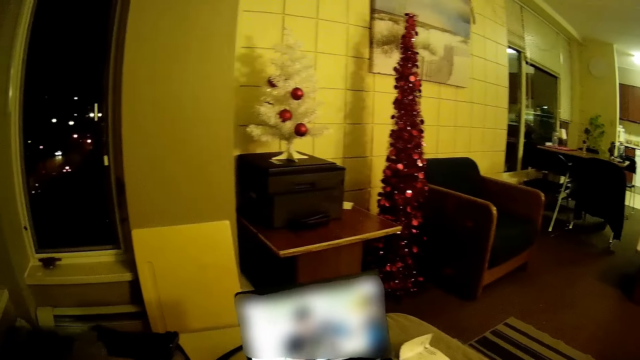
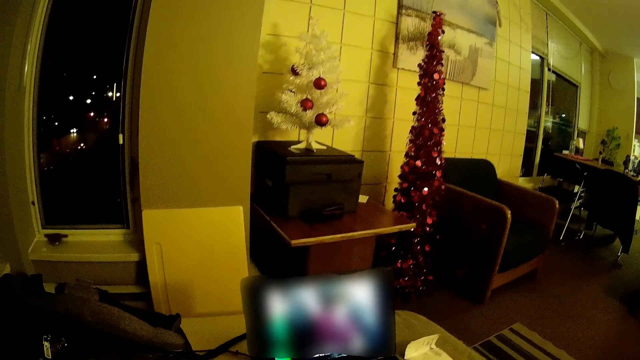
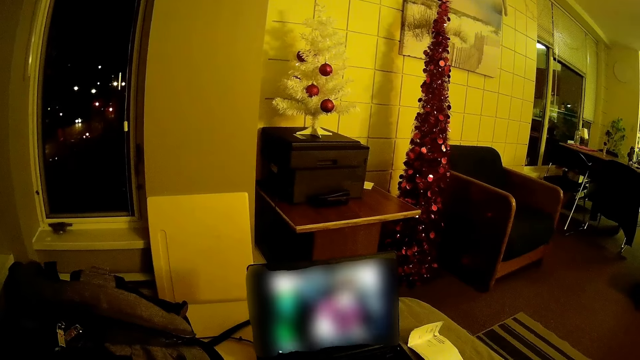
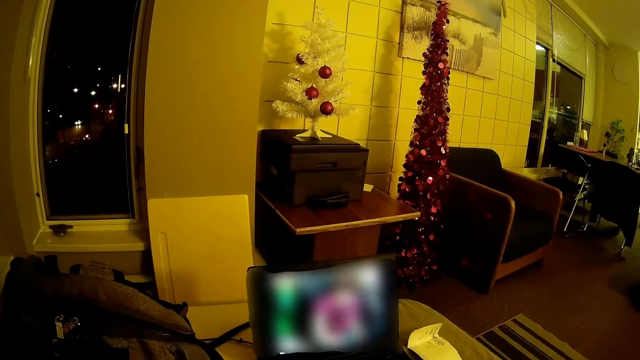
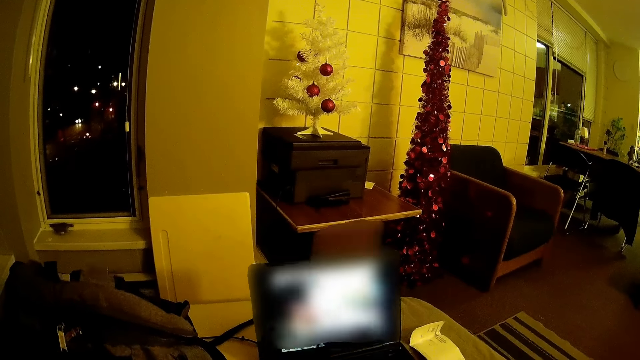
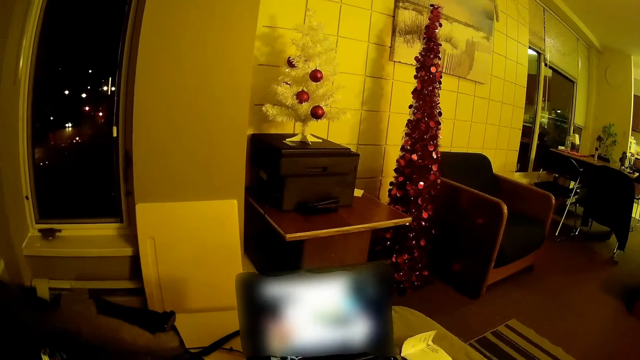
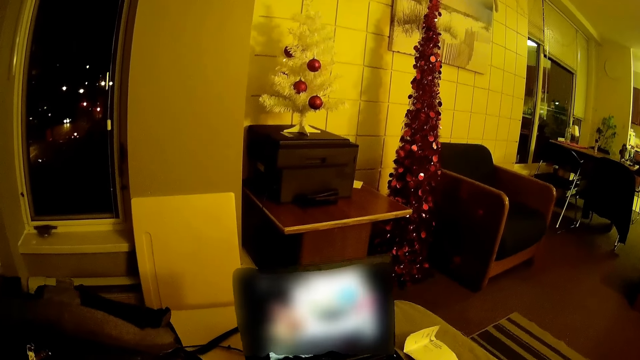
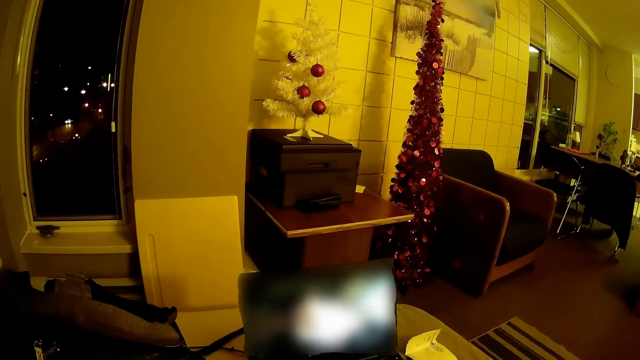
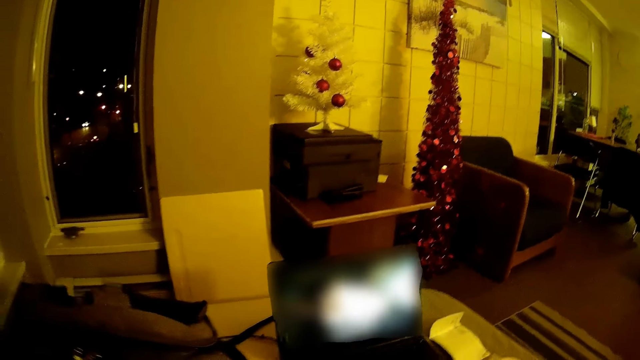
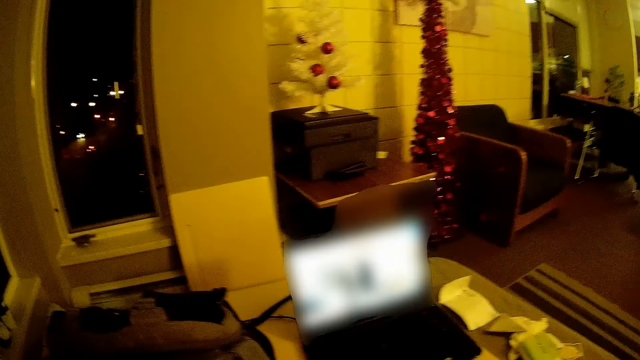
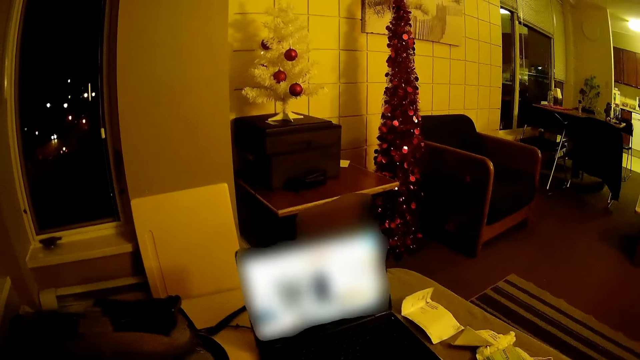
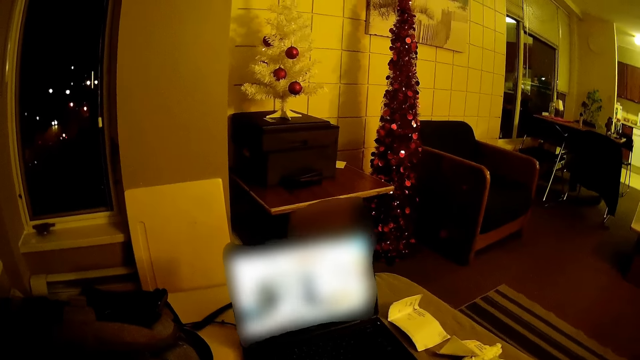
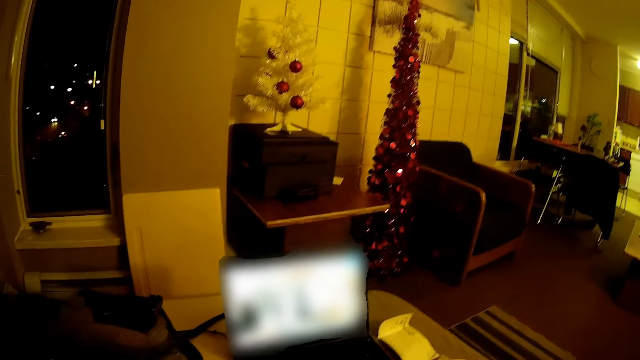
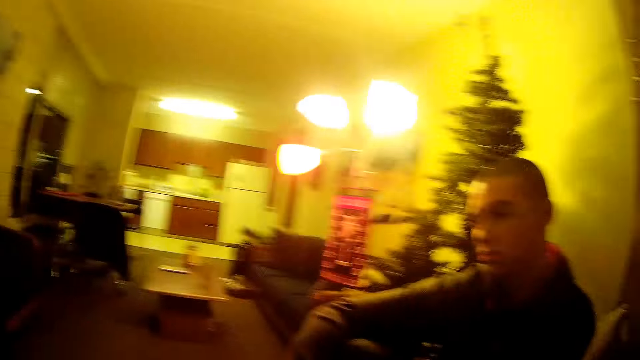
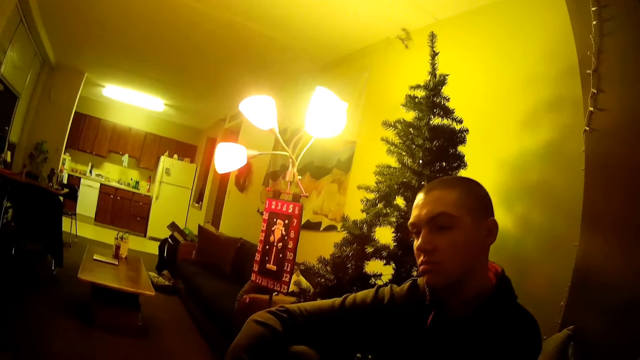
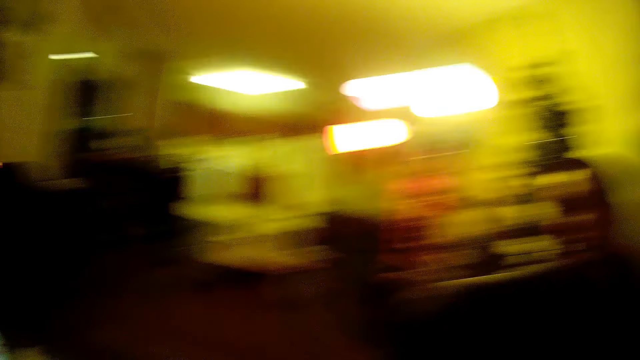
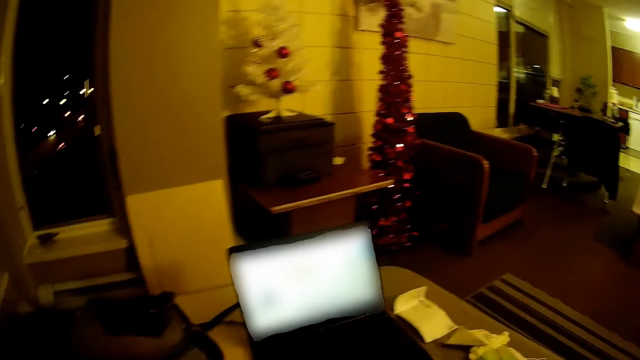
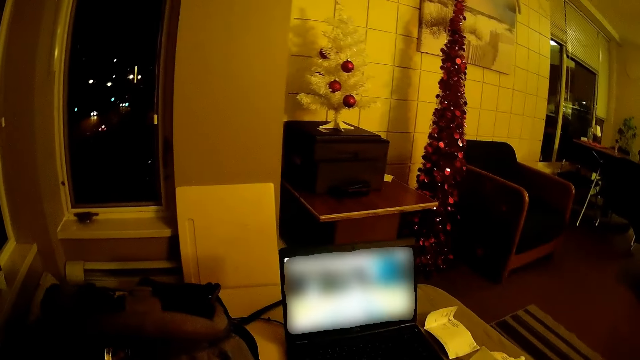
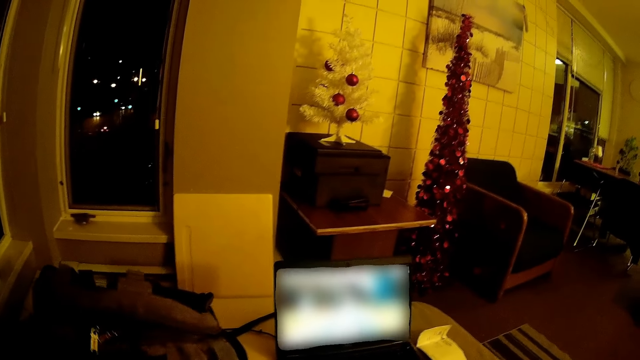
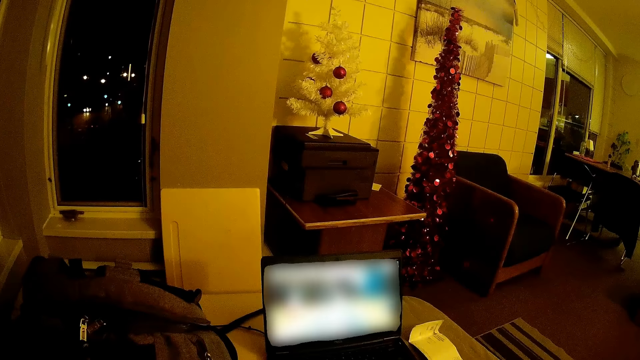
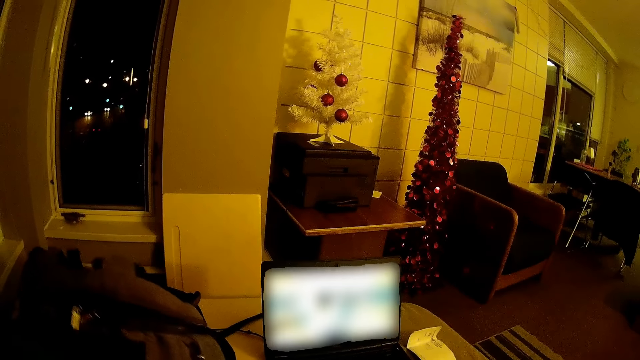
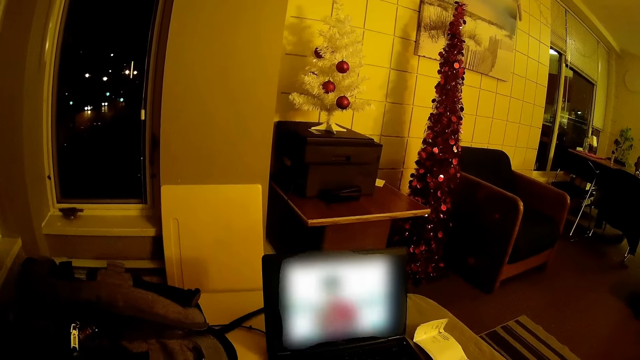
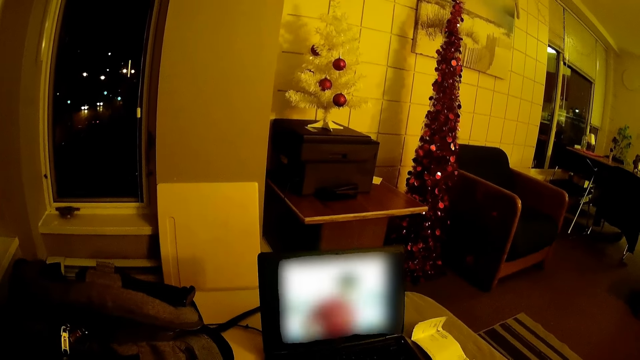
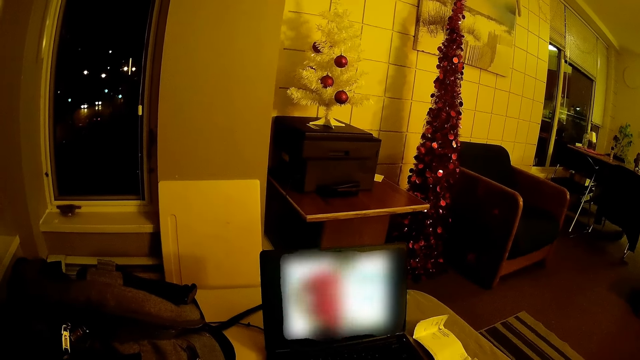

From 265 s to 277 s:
The camera wearer looks at a man sitting on the right. They look around. They look at the laptop.

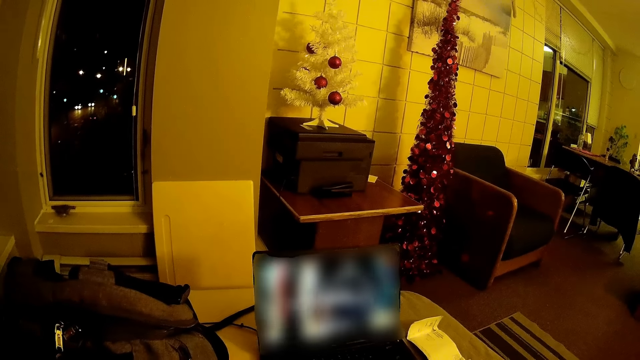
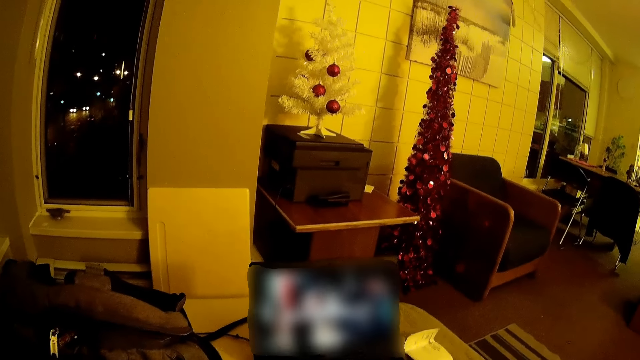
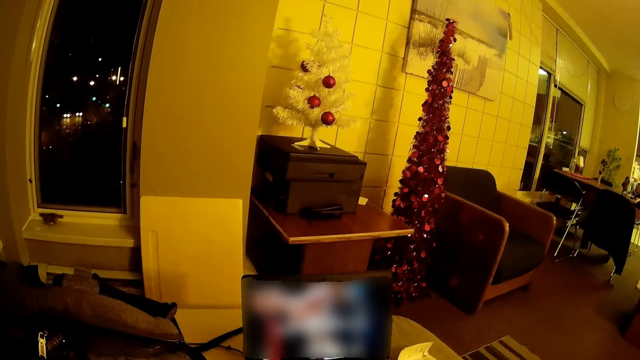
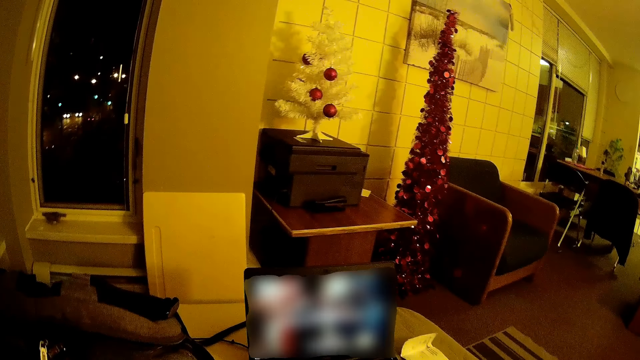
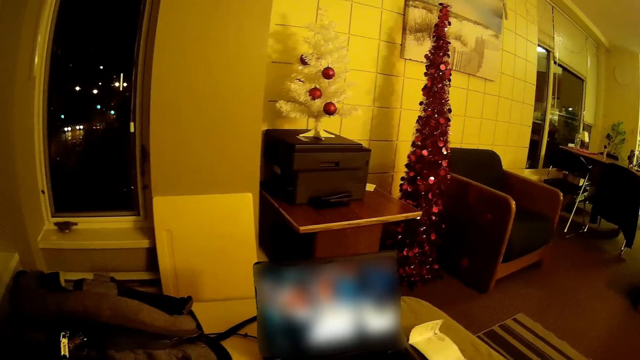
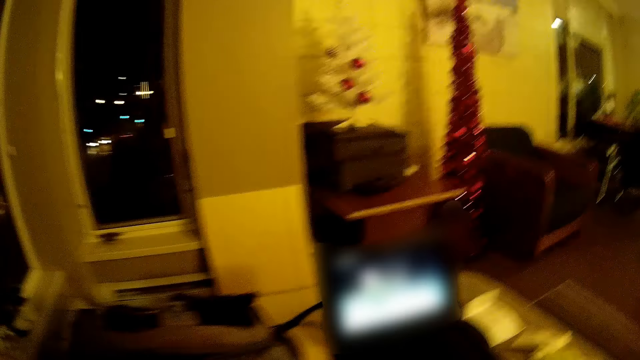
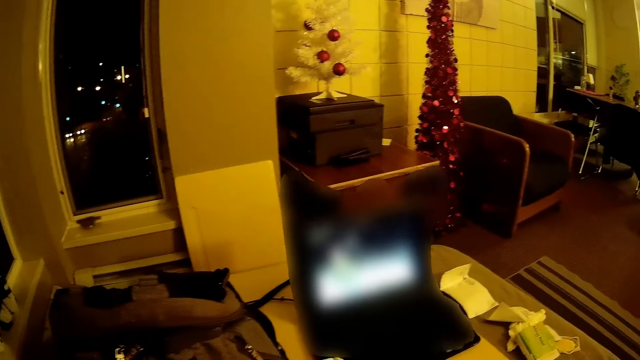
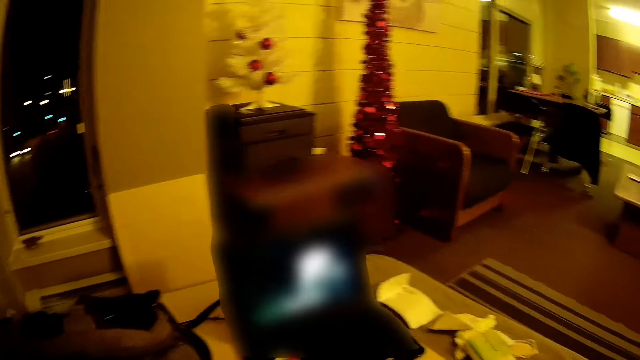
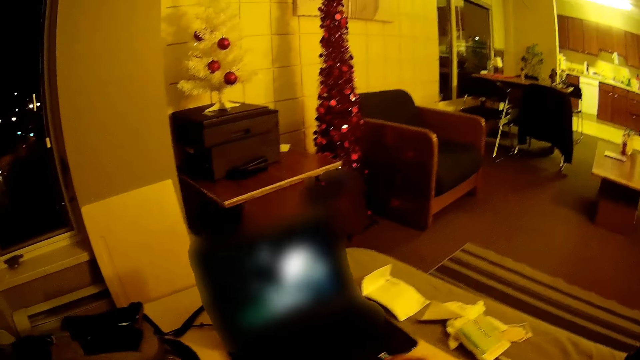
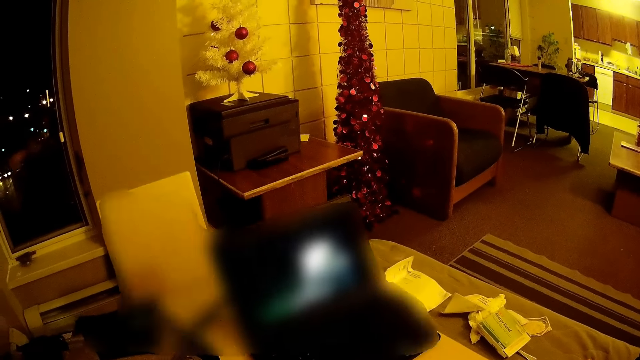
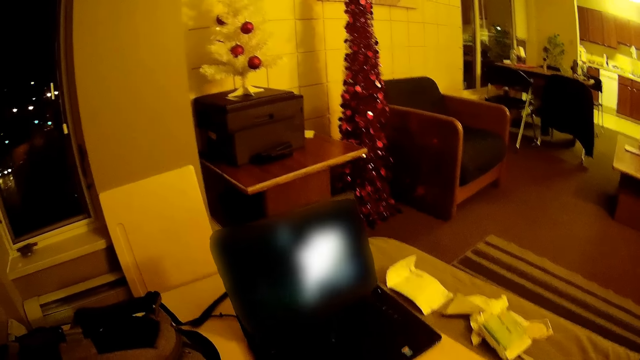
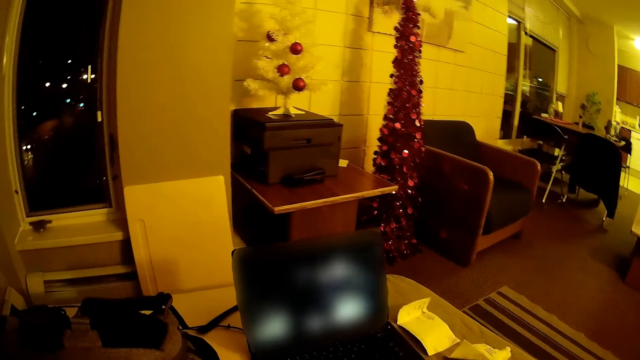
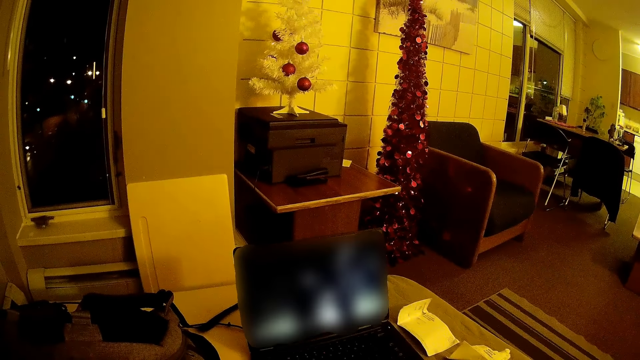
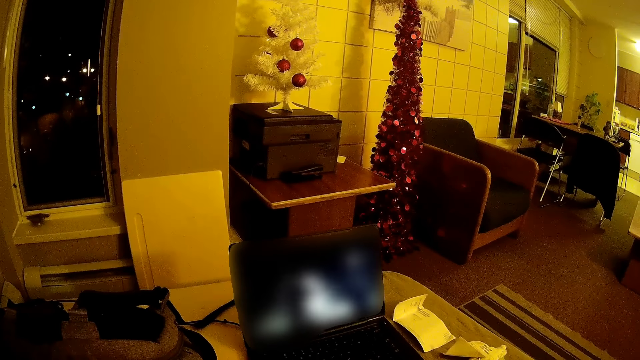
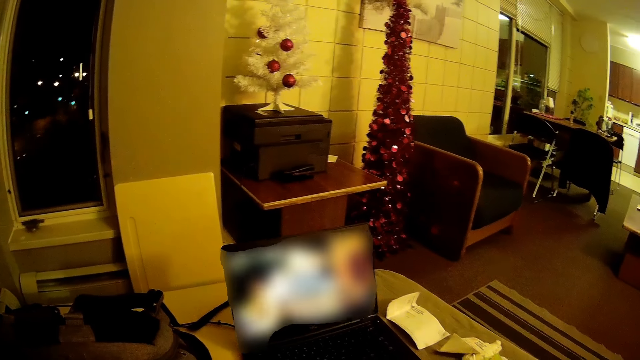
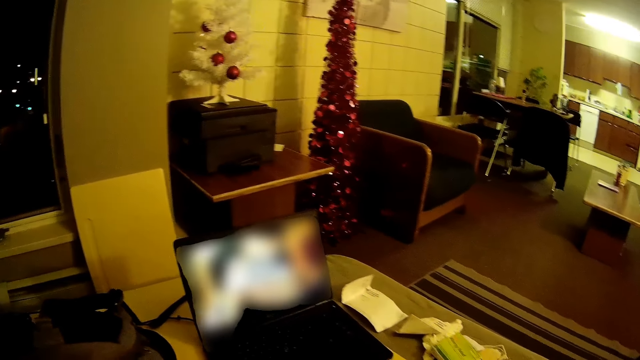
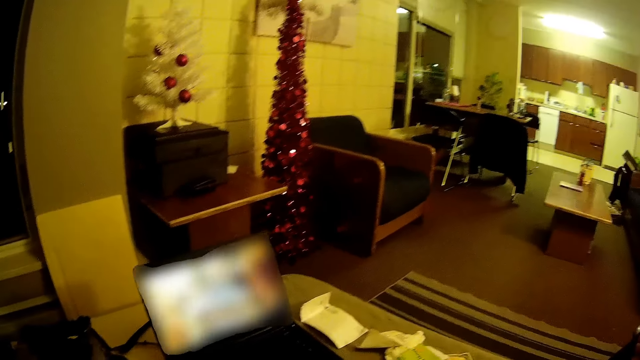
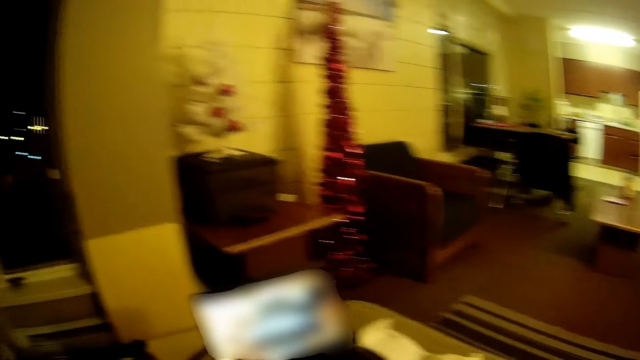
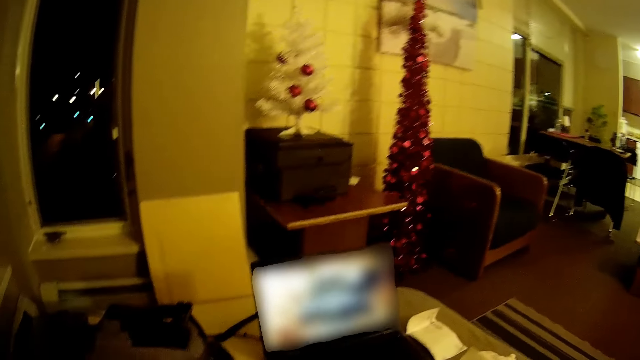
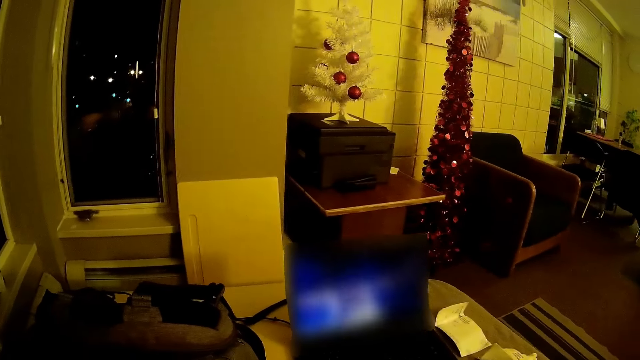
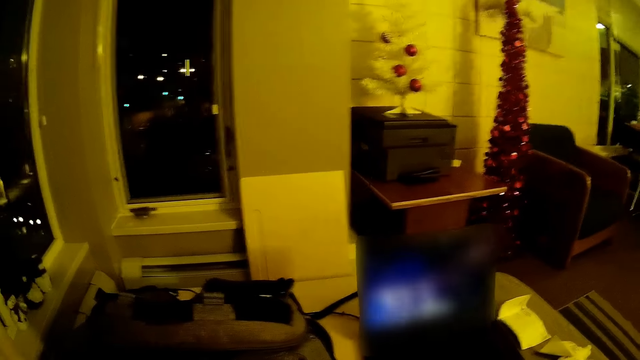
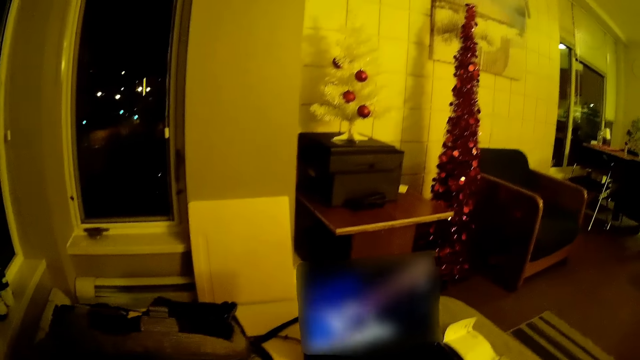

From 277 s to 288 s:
The camera wearer looks at the laptop. They press on the laptop.
